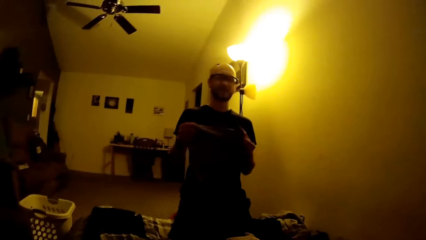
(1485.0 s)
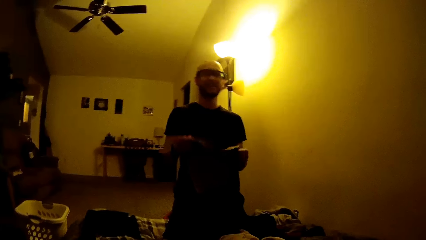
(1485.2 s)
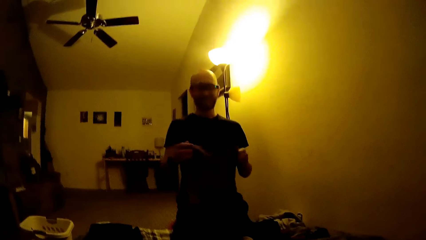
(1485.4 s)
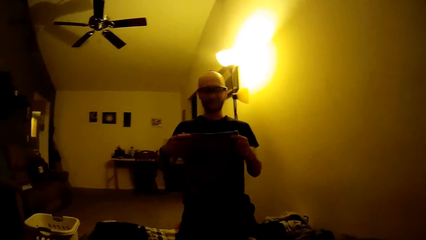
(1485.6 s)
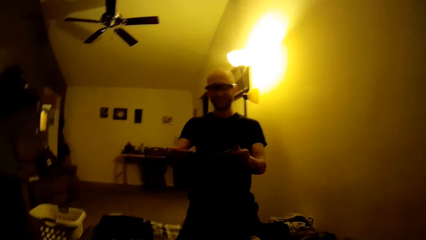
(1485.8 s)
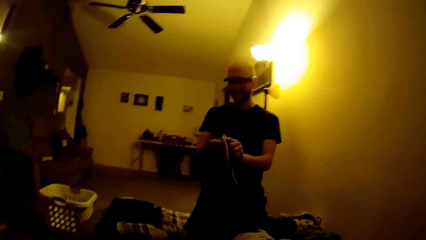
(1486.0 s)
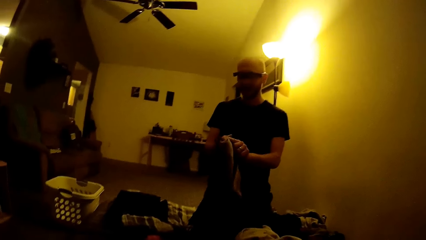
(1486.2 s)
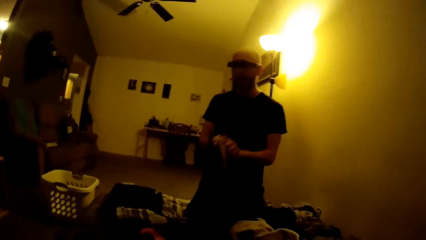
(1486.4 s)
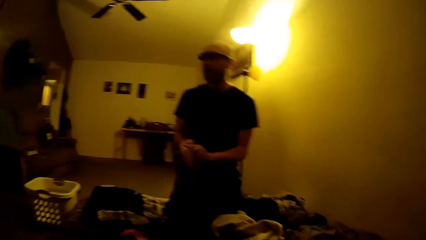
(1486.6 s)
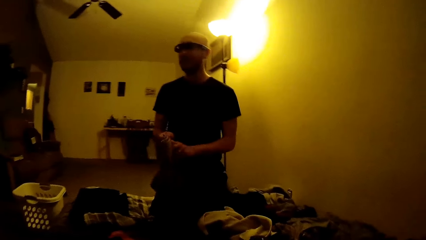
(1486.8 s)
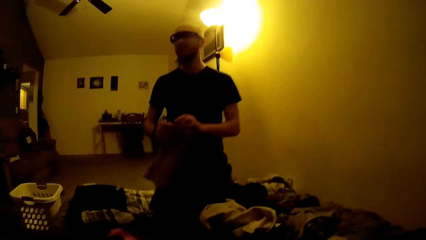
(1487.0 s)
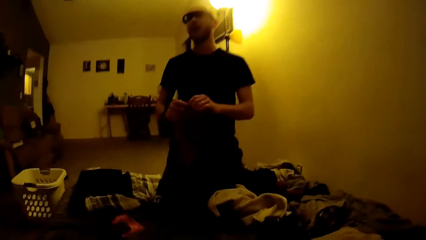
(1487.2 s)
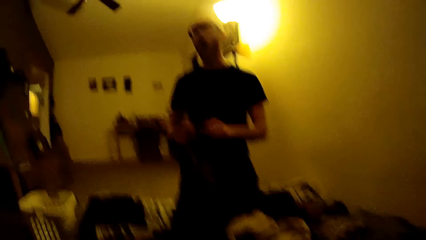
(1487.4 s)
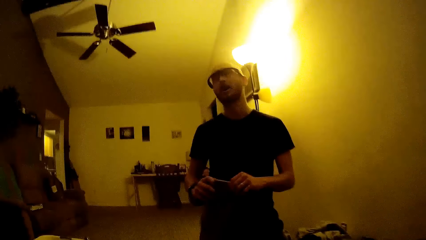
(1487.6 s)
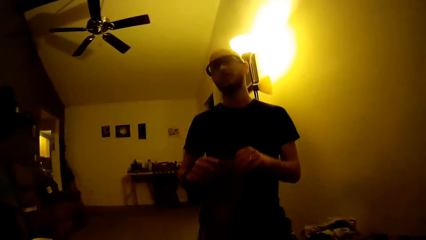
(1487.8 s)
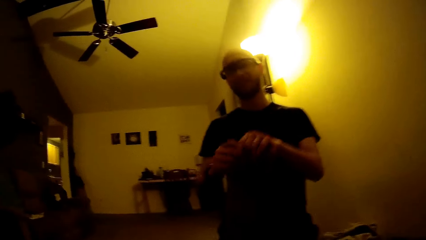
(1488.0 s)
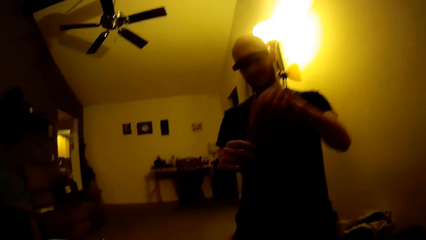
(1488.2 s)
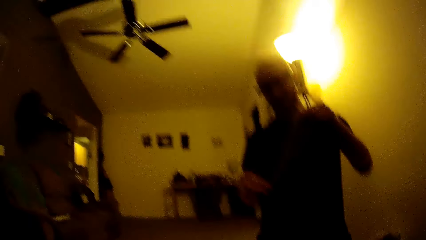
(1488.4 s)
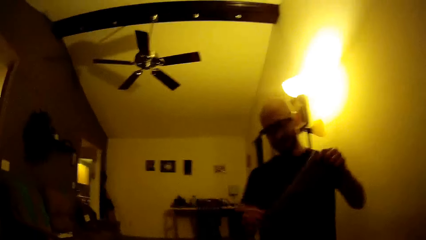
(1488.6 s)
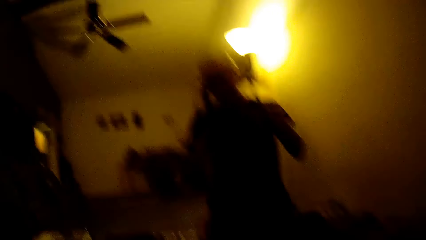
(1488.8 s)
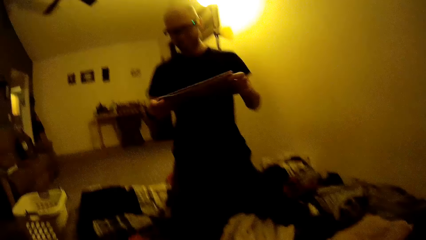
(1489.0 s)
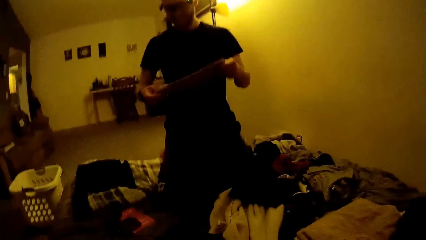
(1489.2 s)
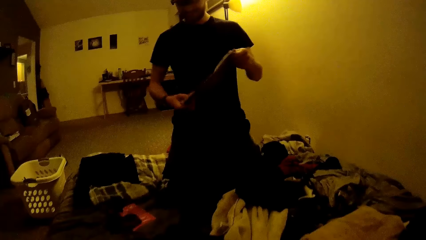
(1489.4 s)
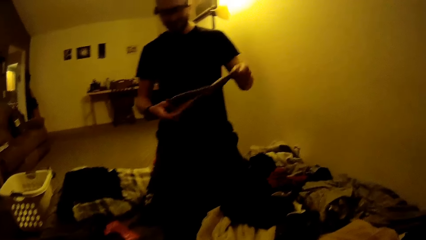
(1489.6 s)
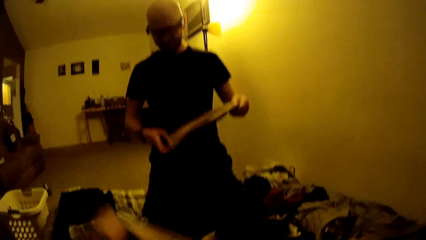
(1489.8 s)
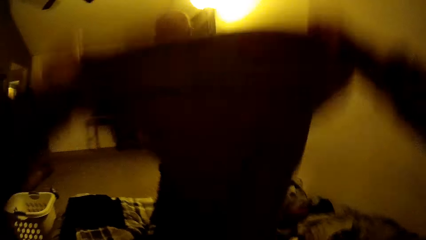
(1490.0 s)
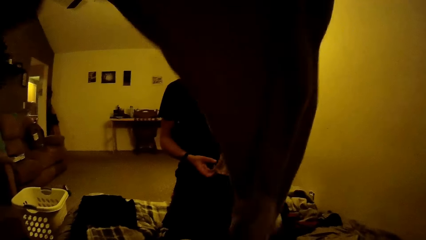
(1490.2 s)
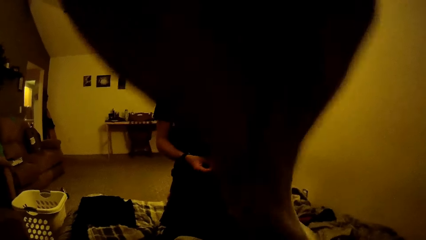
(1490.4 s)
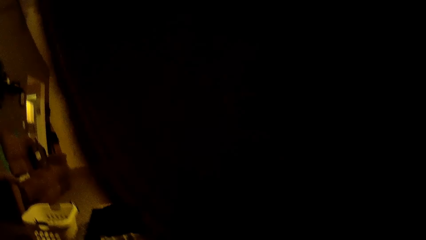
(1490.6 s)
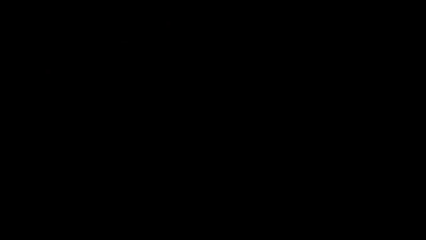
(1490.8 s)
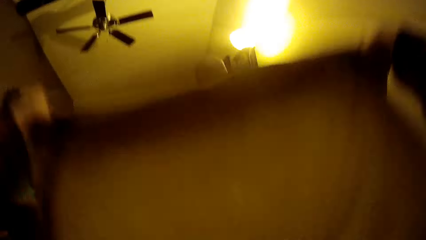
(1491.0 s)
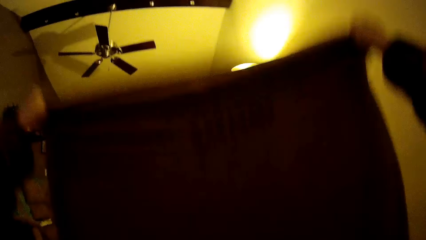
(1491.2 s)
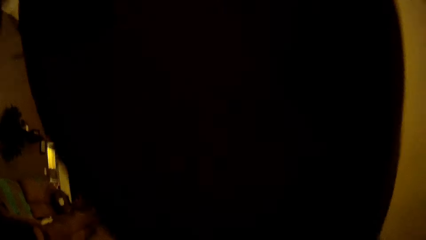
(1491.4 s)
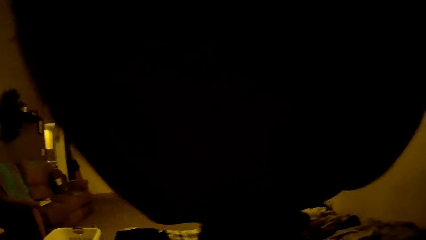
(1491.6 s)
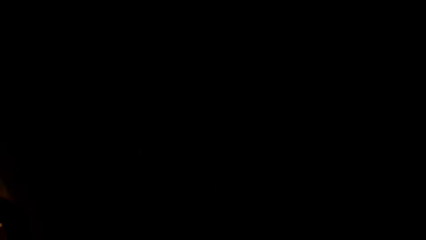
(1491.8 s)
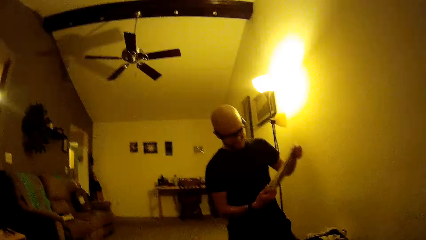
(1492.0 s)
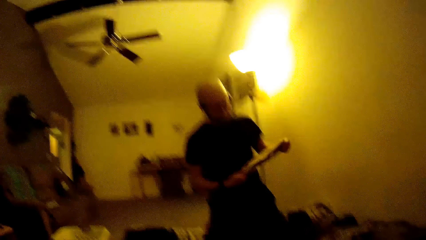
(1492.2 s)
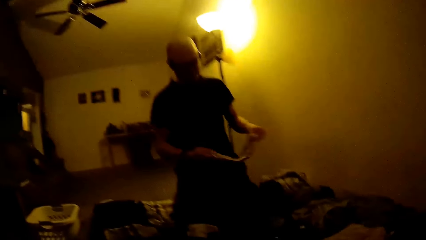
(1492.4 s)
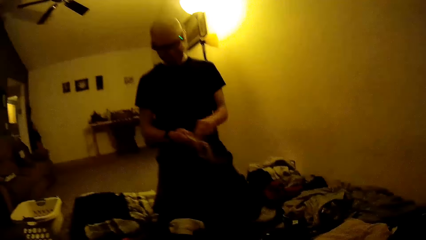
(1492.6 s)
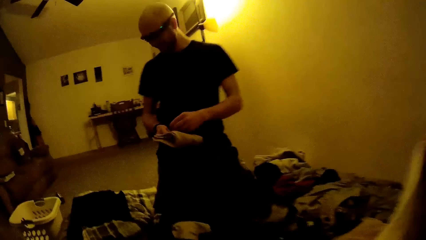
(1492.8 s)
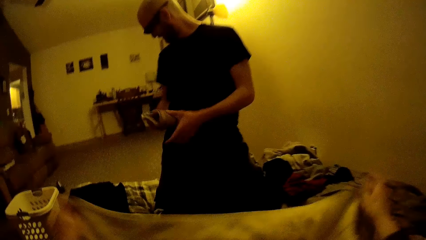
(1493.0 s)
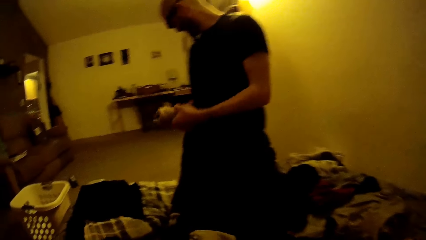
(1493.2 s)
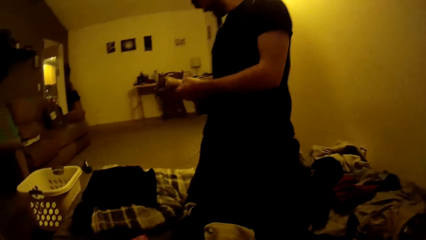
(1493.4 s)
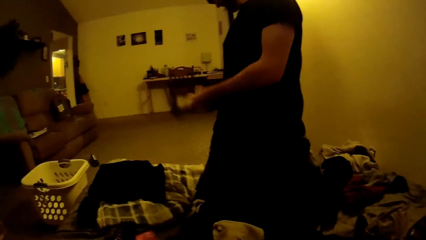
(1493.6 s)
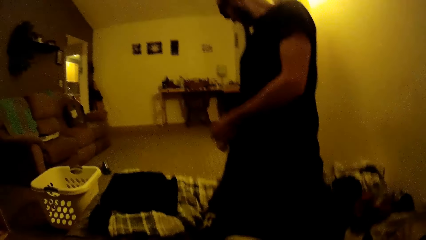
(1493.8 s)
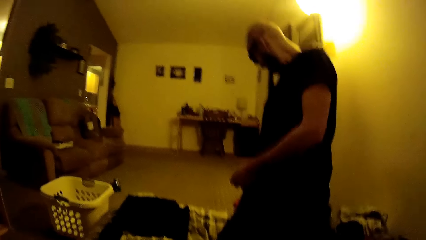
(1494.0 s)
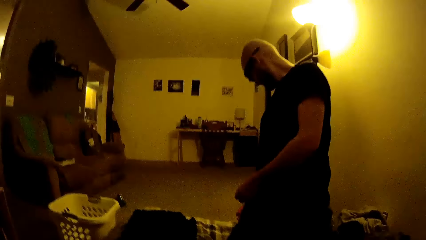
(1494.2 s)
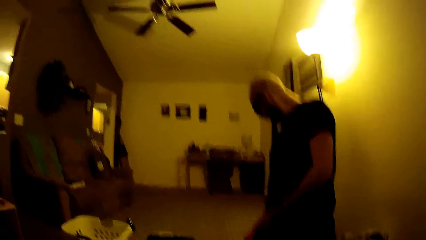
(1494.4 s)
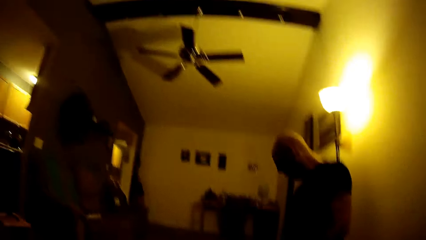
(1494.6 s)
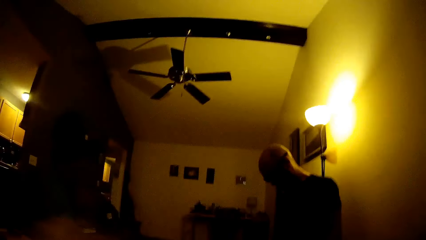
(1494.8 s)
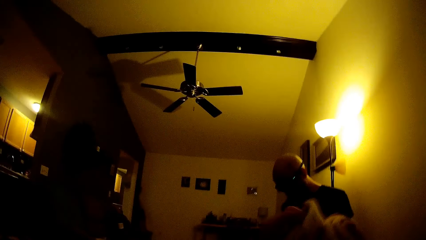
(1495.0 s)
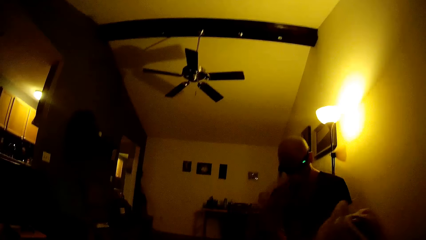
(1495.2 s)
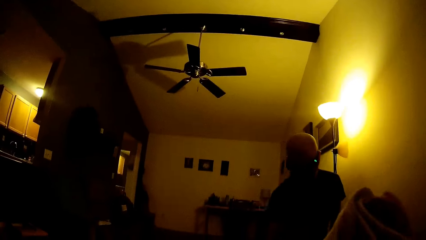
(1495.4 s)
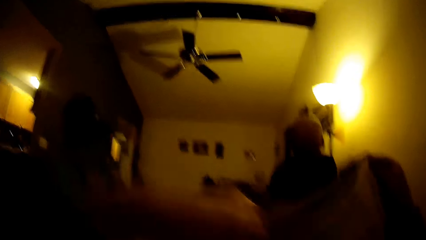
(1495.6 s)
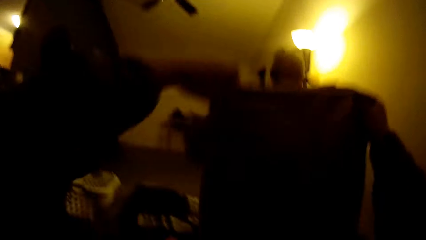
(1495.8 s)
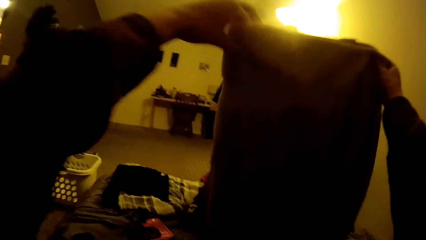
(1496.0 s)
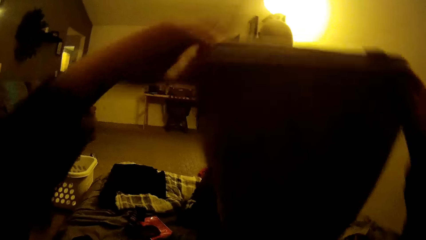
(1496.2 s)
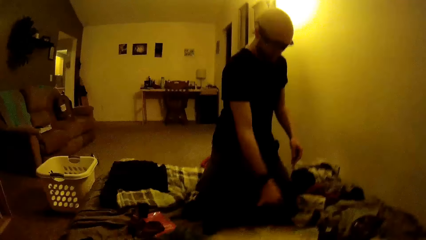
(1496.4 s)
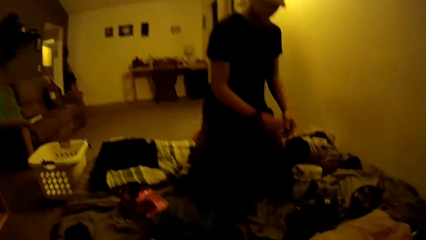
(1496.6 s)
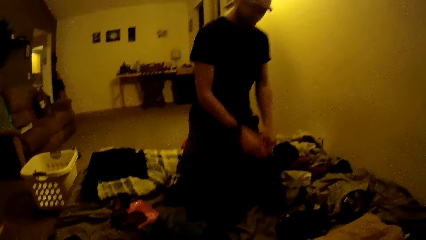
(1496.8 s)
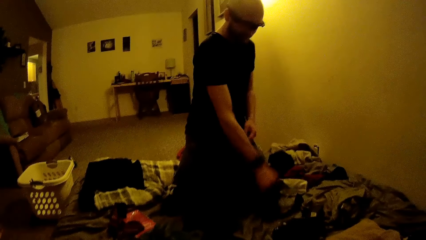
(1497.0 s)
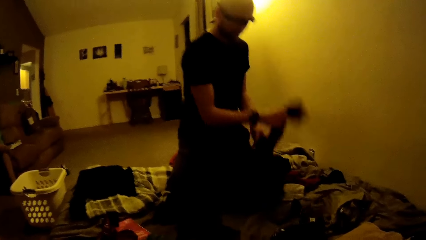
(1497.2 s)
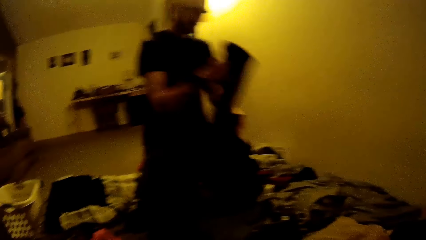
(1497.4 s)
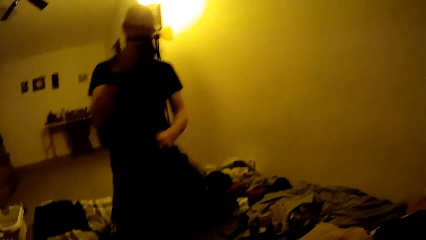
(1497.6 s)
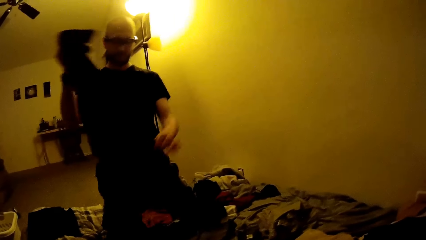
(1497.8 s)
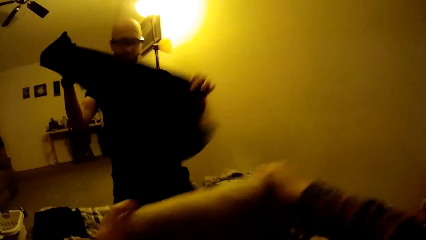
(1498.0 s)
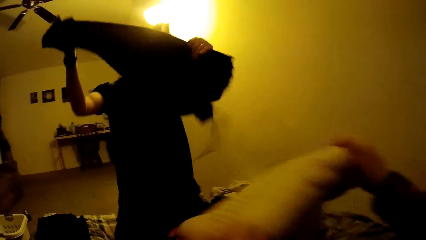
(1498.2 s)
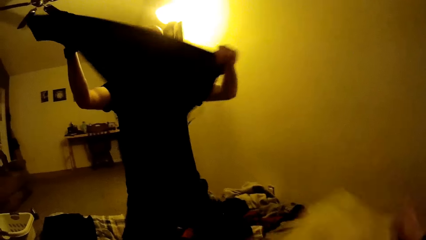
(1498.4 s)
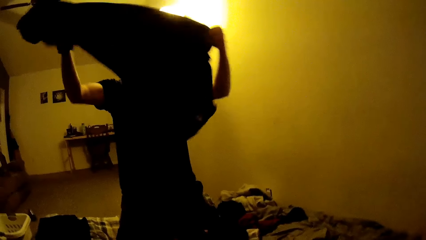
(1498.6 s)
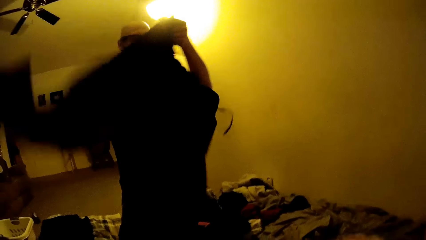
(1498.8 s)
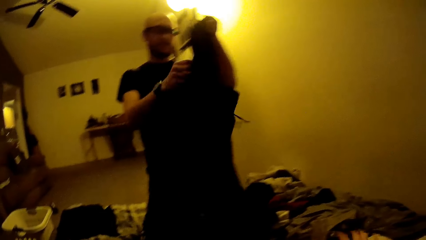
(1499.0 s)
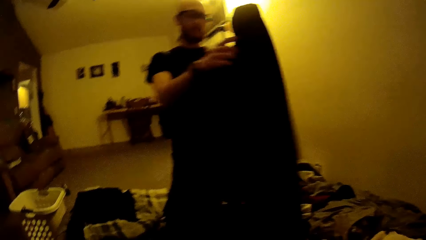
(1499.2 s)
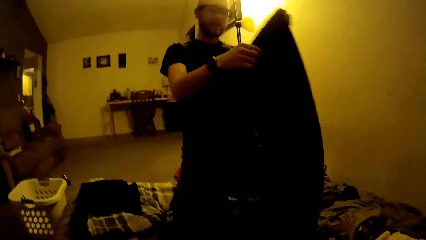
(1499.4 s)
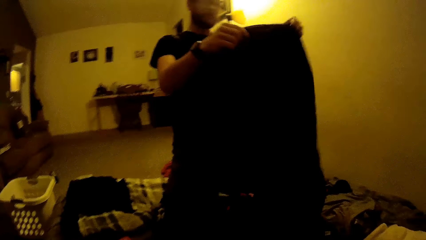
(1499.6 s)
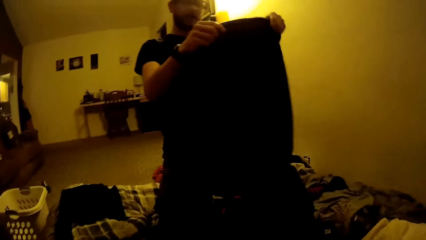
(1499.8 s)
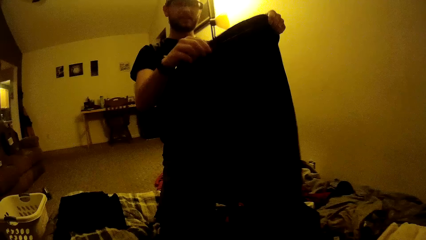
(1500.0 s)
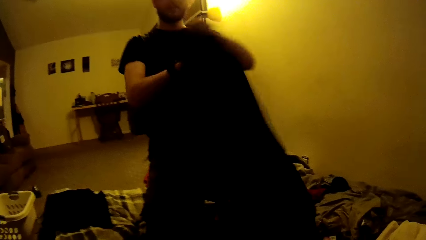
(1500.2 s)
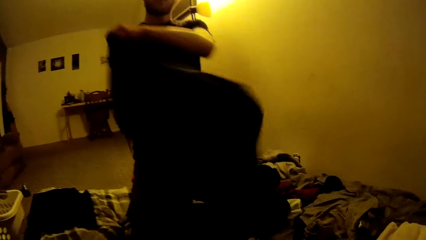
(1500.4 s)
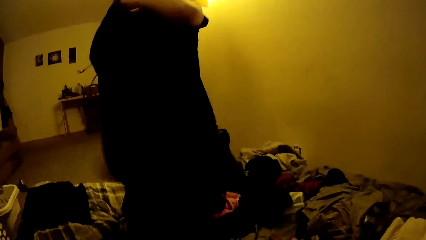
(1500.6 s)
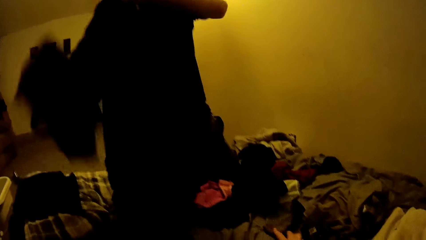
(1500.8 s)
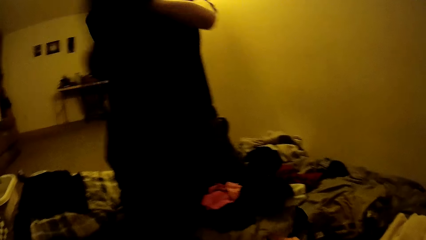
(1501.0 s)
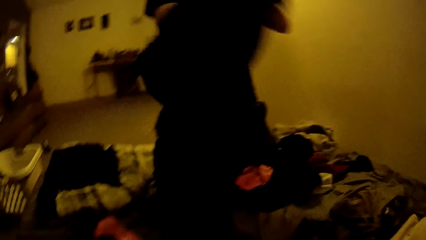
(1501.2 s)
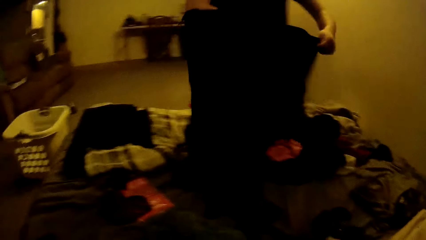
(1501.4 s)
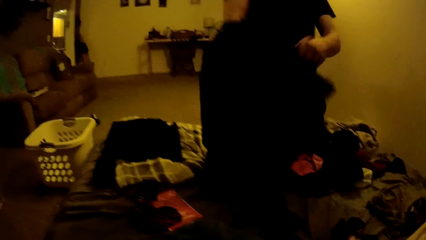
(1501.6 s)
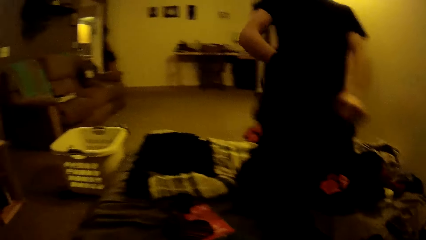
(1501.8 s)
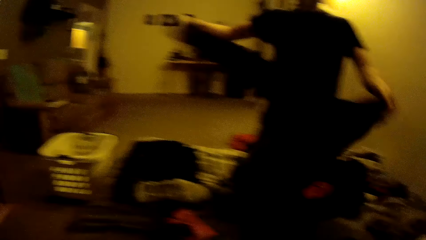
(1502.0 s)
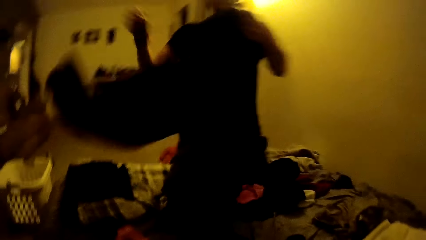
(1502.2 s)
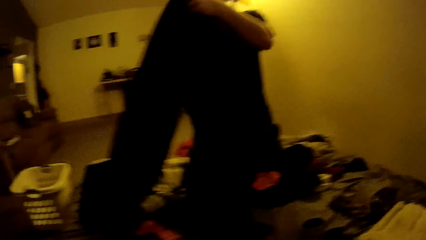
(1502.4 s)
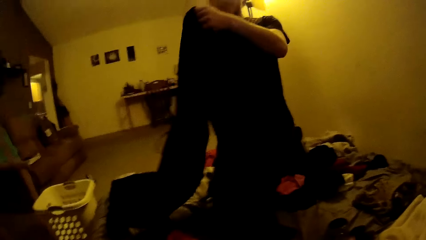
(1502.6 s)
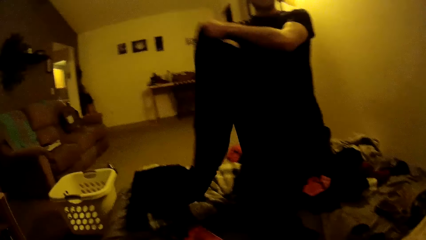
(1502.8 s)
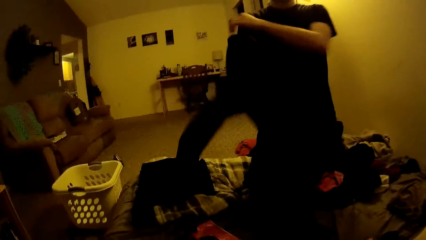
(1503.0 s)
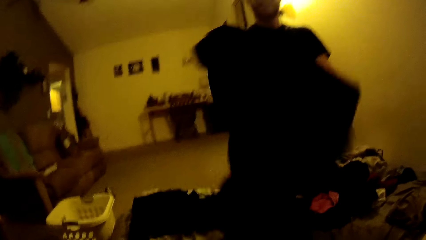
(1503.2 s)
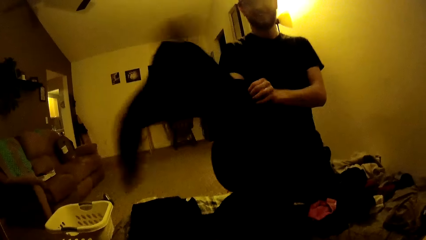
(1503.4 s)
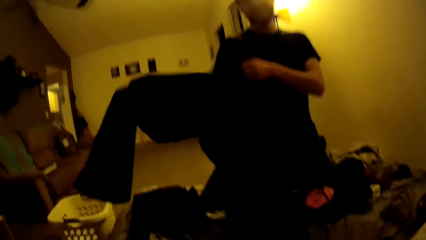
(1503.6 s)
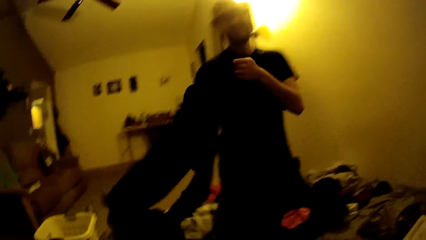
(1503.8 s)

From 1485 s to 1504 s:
The man folds the towel with both hands. The camera wearer folds a towel with both hands. The man throws the towel down. The man picks up a trouser on the bed with his right hand and holds the trouser with both hands. The camera wearer drops the folded towel on the bed with both hands. The man turns the trouser inside out with his right hand.
